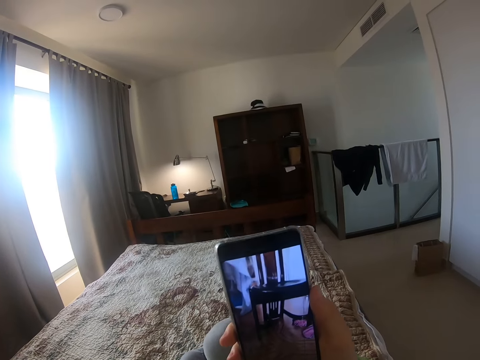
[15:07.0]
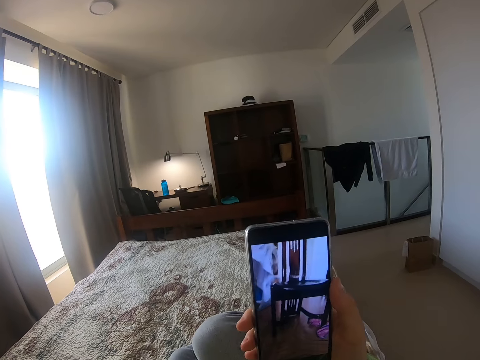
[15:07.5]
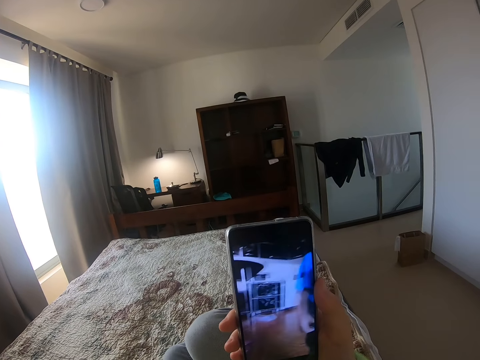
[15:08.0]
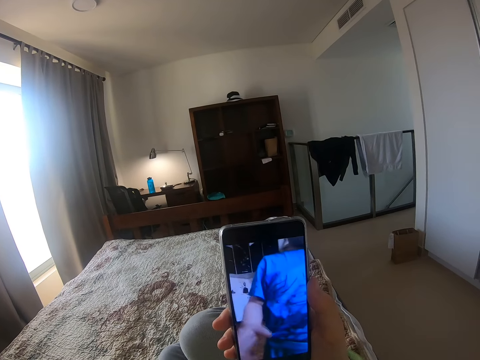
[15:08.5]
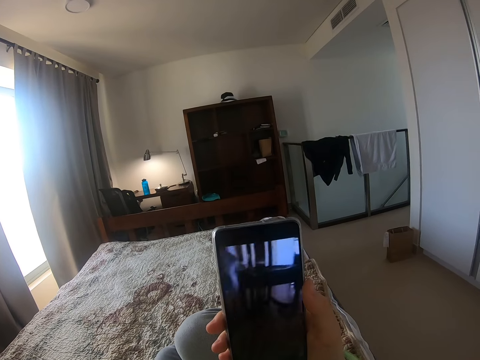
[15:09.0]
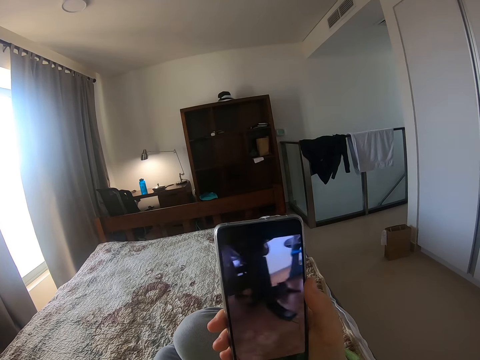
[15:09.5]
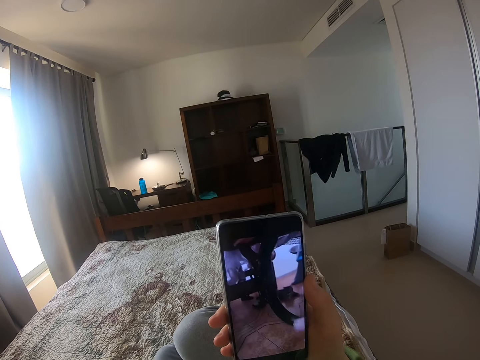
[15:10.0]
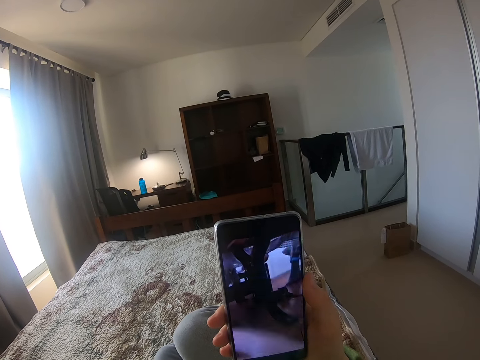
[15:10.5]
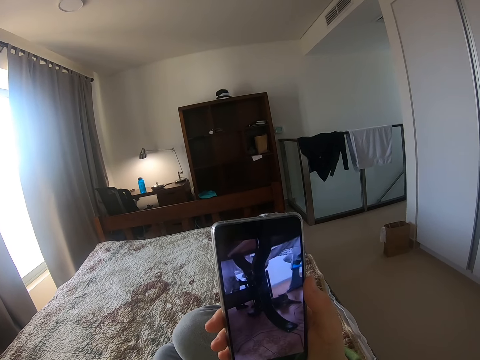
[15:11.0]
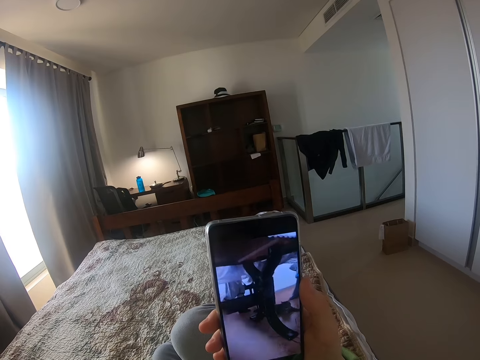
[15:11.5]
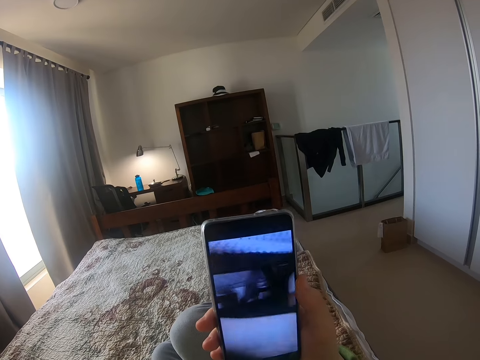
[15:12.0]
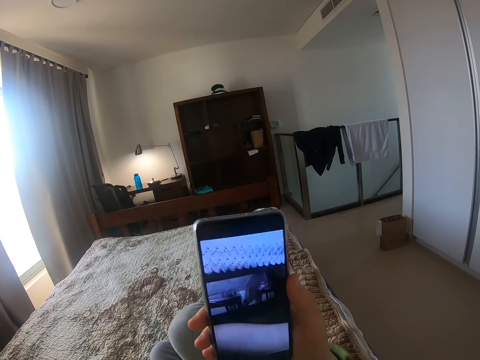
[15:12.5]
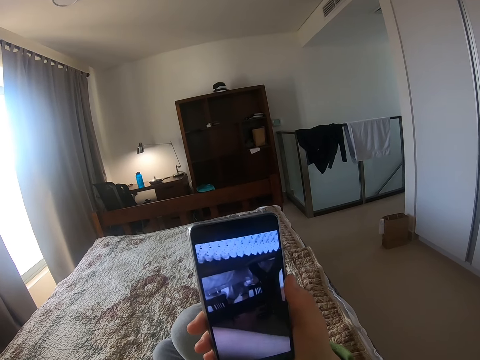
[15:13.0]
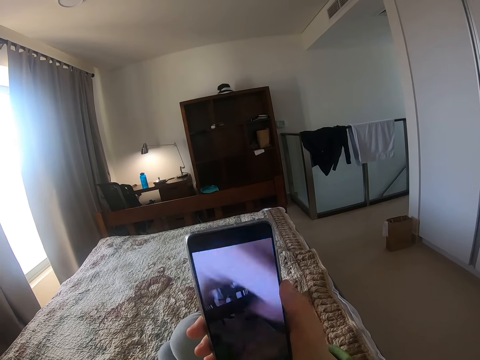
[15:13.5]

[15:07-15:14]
The camera wearer gets closer to the phone. They watch a video on the phone.

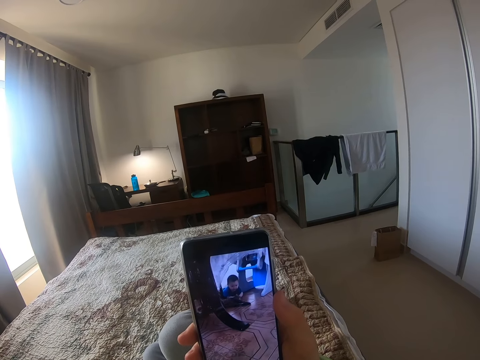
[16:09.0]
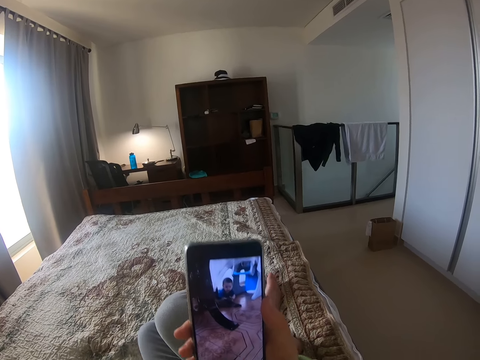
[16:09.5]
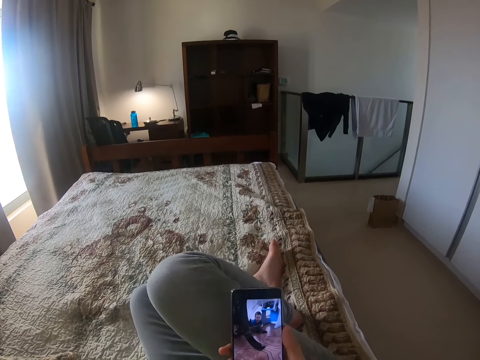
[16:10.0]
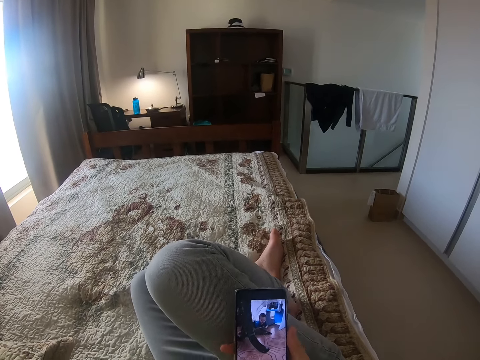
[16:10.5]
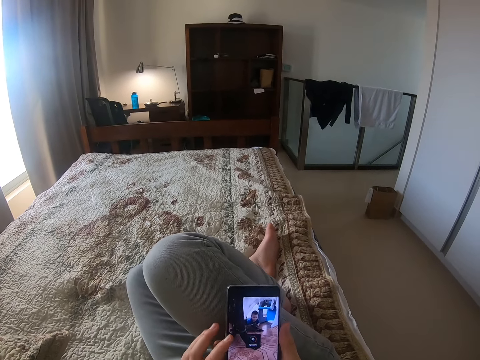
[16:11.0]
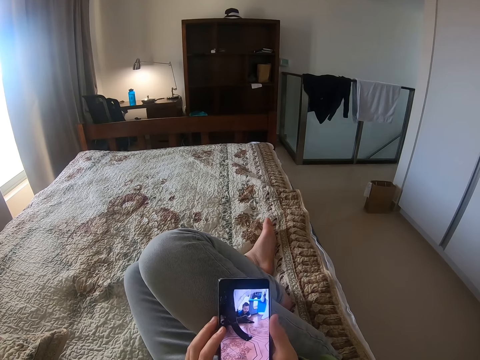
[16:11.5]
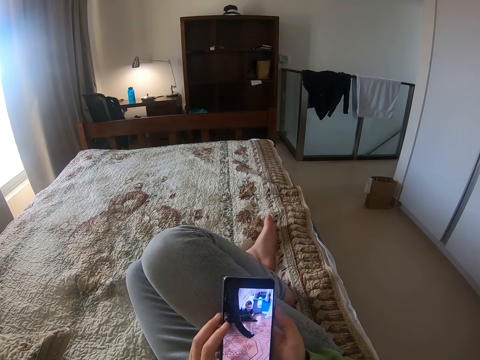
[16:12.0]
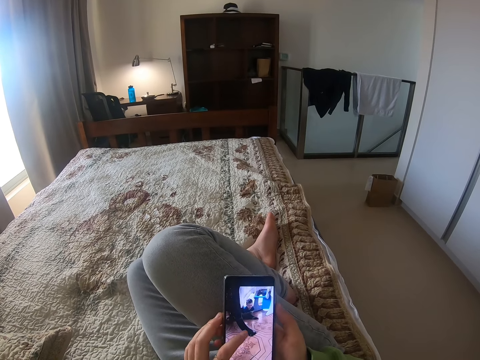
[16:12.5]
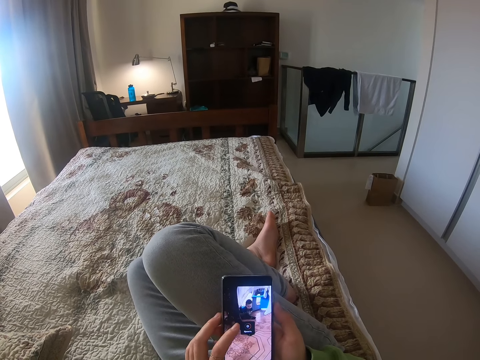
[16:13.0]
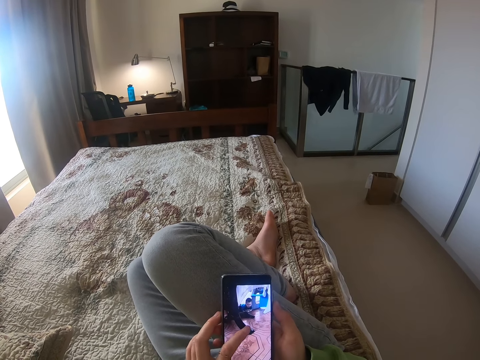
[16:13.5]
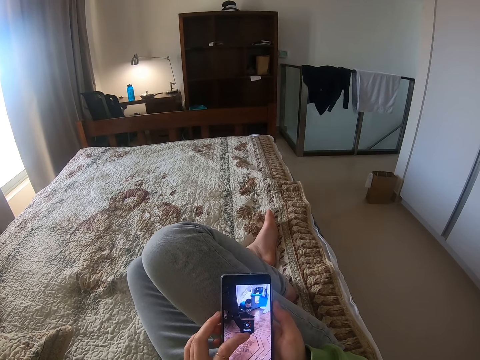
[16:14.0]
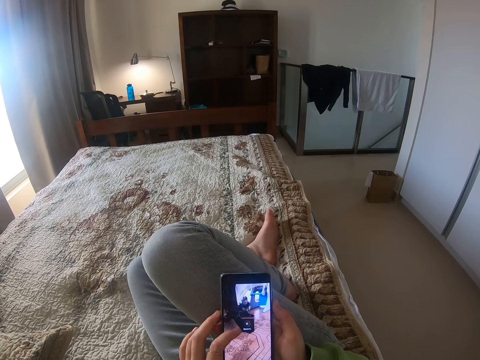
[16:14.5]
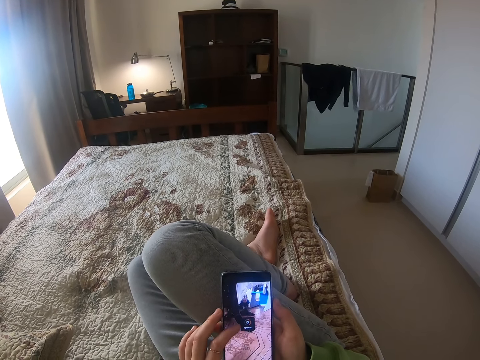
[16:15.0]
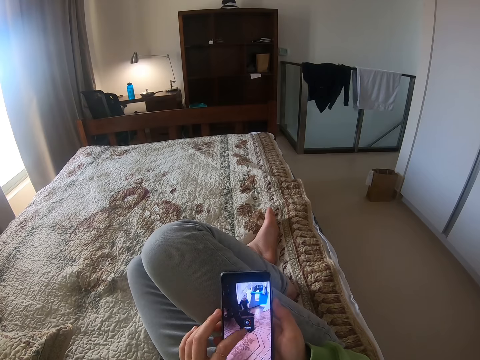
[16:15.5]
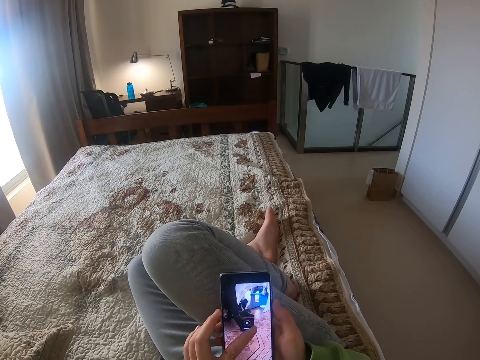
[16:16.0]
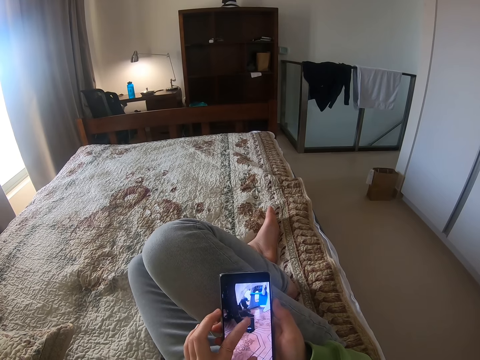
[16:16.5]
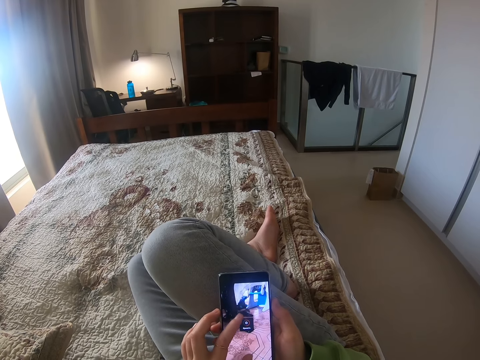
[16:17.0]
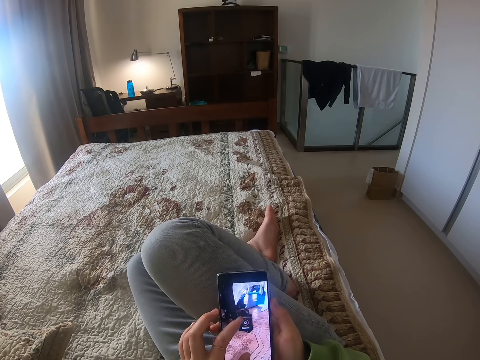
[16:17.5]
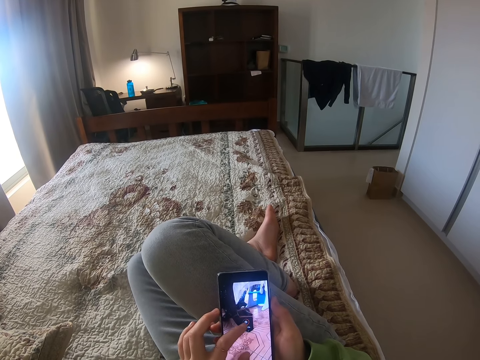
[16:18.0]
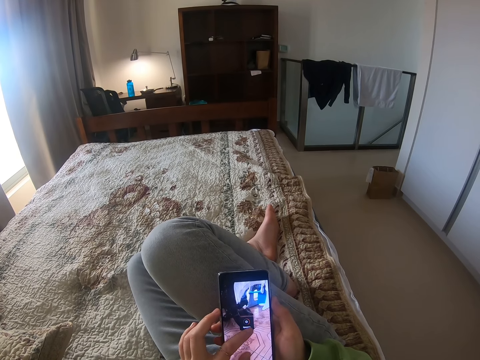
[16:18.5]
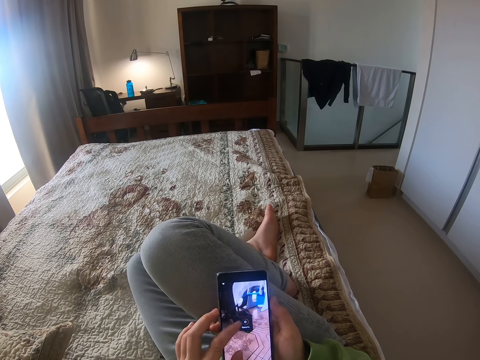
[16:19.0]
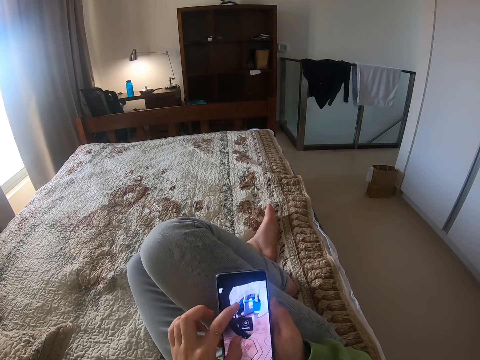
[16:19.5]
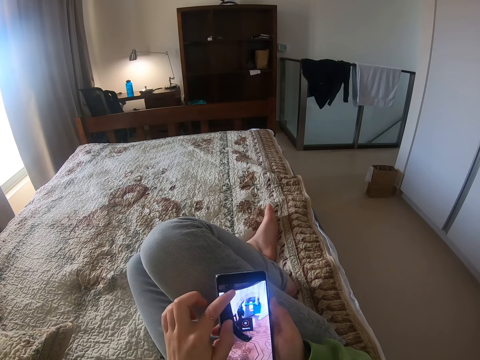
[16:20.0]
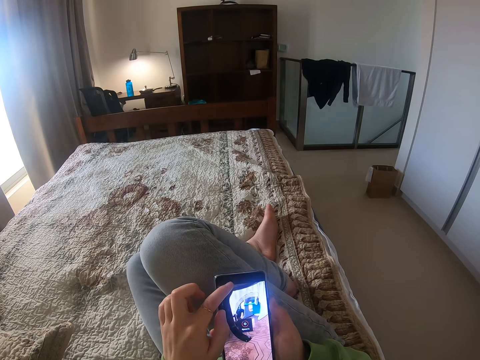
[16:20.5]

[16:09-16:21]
The camera wearer lowers the phone. They pause the video. They unpause the video.

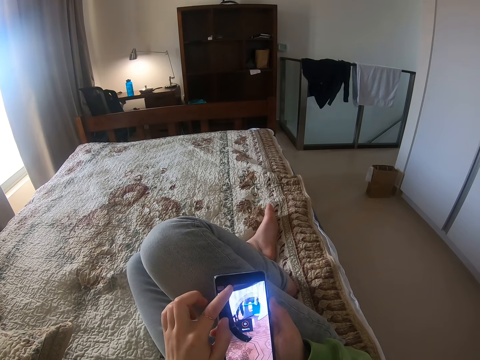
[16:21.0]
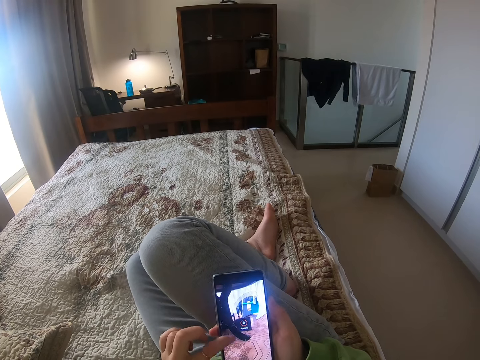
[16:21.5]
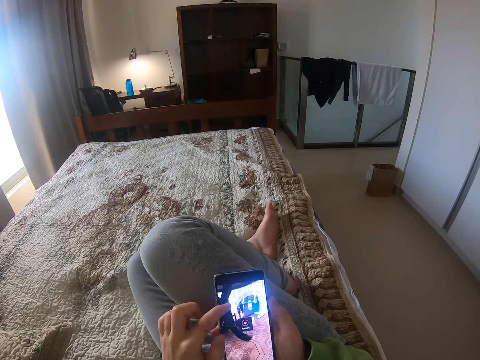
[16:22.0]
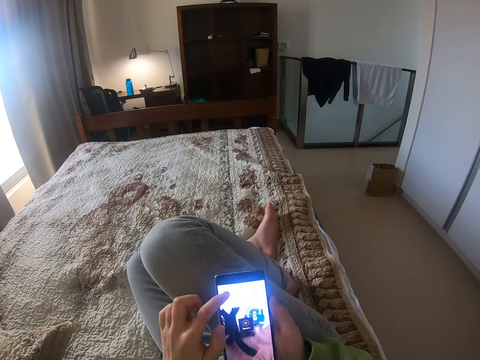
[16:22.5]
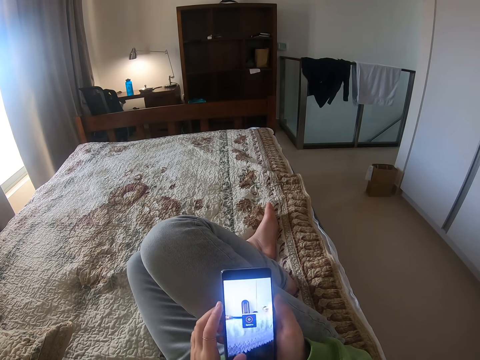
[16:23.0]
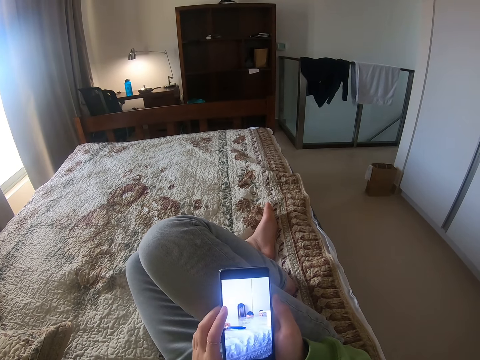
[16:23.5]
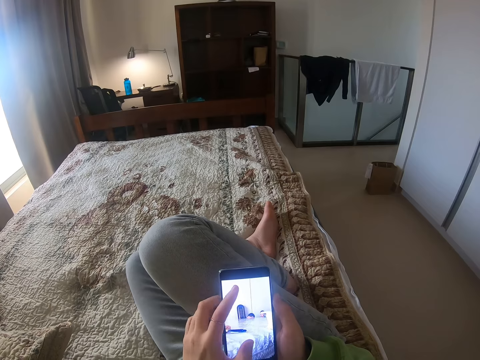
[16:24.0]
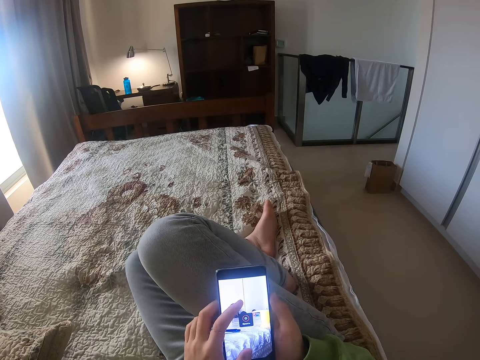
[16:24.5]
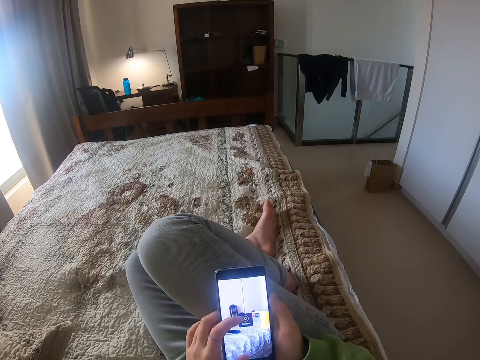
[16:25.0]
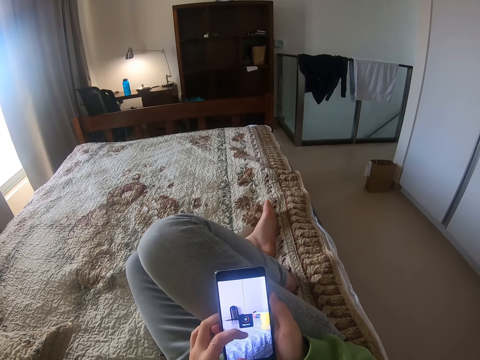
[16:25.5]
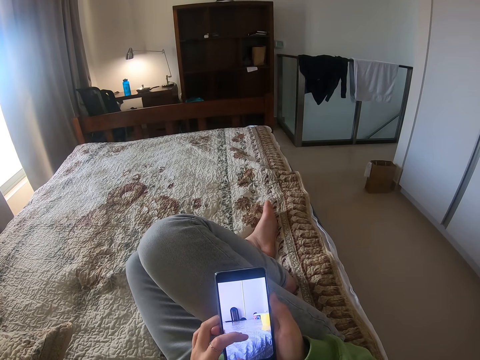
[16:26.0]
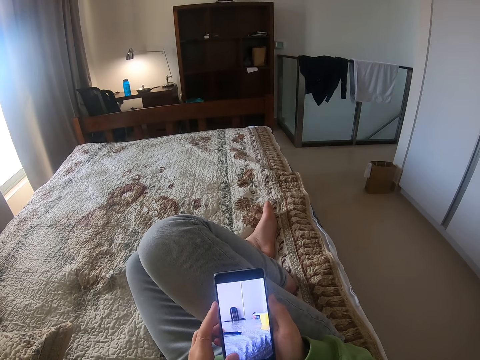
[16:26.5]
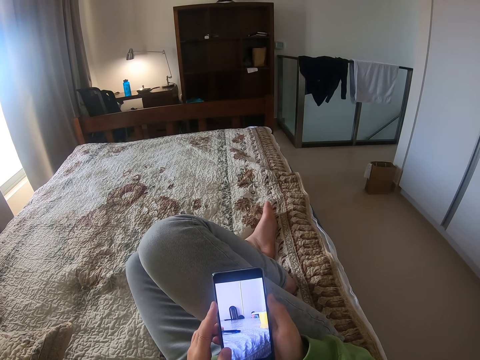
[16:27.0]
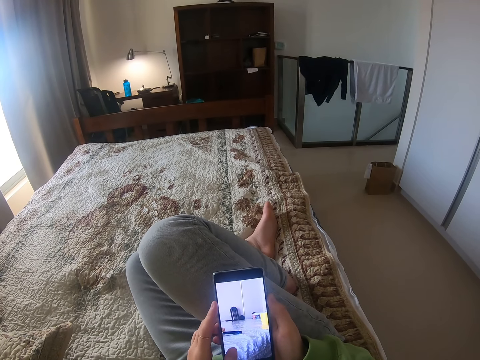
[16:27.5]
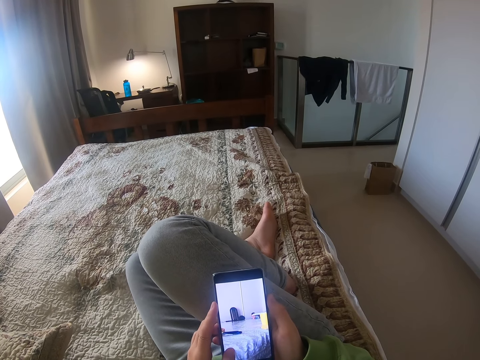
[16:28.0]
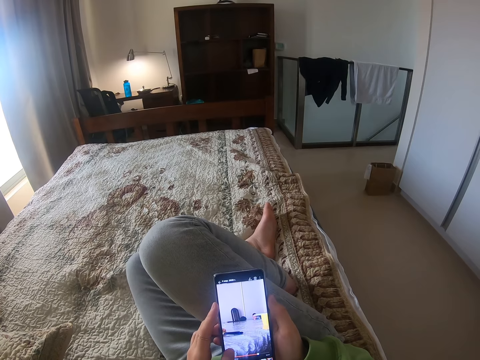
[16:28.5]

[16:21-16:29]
The camera wearer touches the phone.
